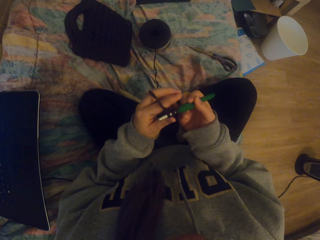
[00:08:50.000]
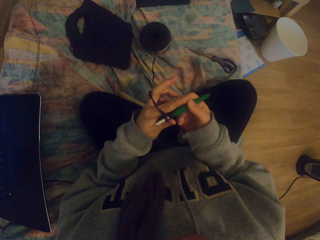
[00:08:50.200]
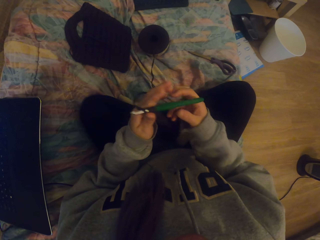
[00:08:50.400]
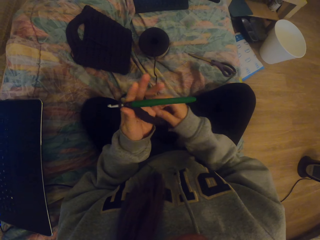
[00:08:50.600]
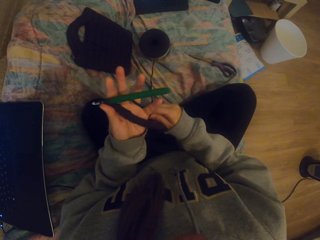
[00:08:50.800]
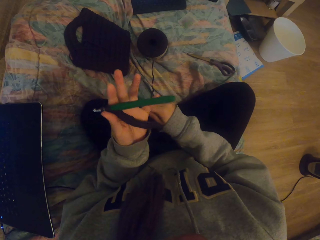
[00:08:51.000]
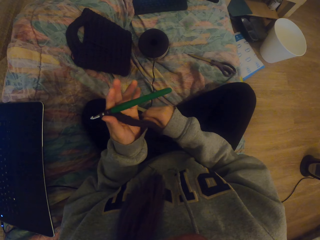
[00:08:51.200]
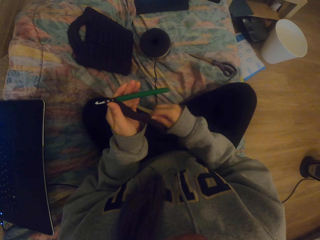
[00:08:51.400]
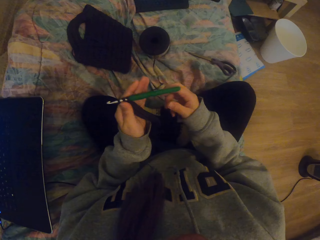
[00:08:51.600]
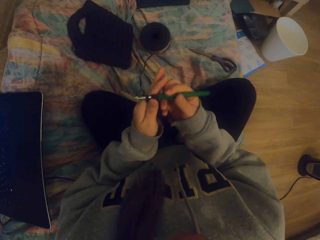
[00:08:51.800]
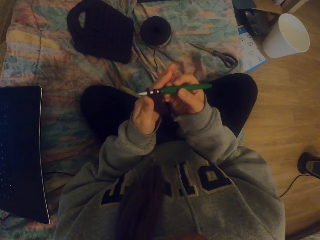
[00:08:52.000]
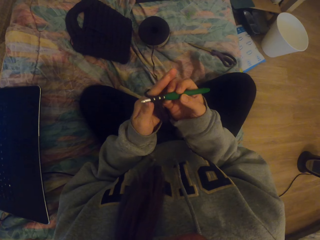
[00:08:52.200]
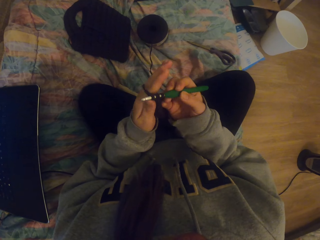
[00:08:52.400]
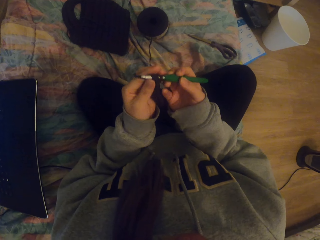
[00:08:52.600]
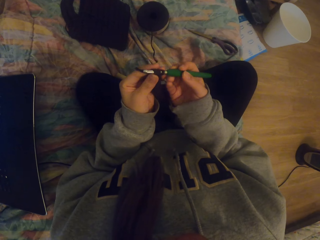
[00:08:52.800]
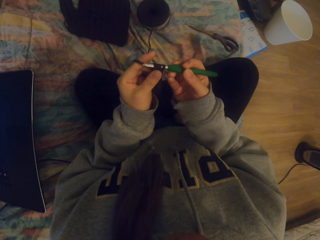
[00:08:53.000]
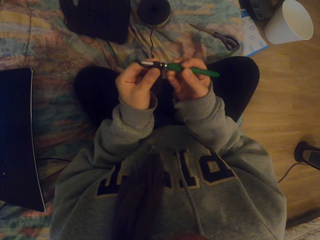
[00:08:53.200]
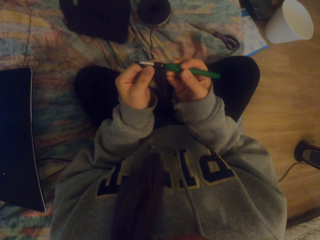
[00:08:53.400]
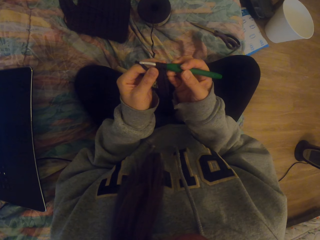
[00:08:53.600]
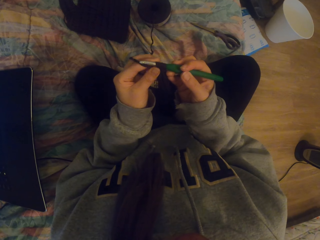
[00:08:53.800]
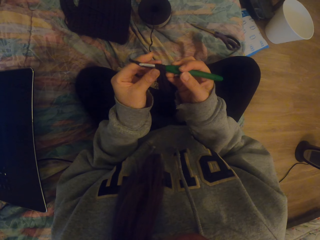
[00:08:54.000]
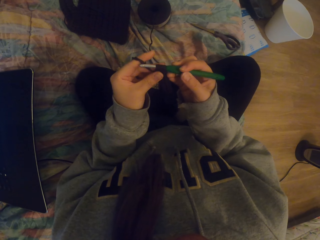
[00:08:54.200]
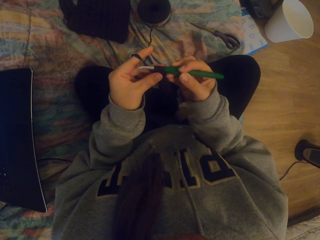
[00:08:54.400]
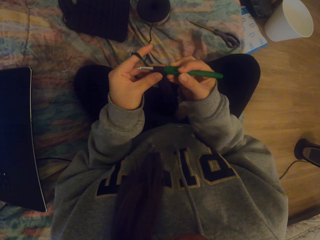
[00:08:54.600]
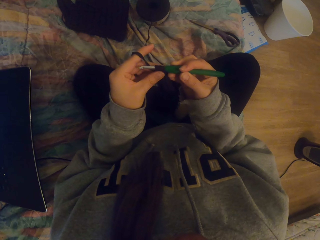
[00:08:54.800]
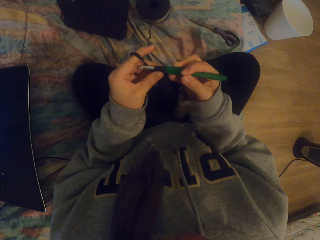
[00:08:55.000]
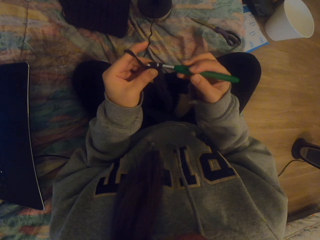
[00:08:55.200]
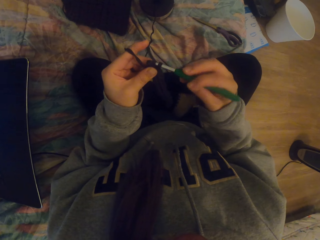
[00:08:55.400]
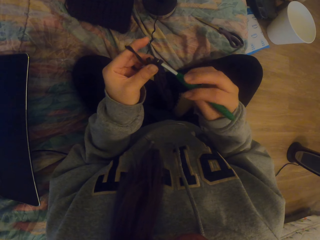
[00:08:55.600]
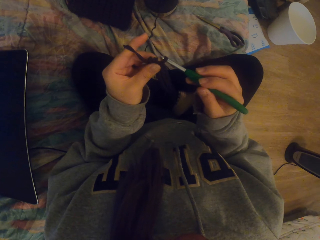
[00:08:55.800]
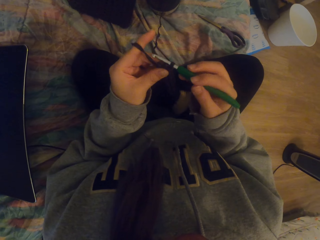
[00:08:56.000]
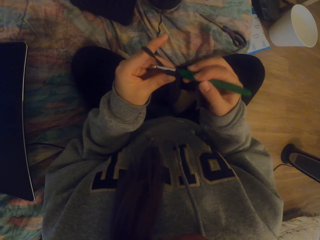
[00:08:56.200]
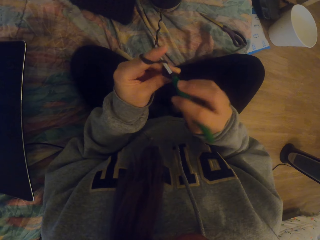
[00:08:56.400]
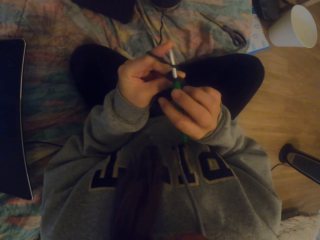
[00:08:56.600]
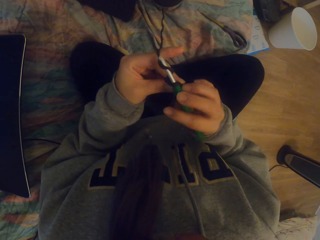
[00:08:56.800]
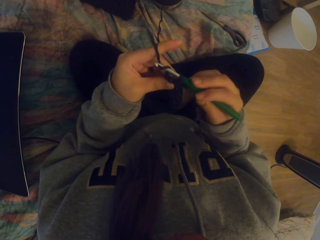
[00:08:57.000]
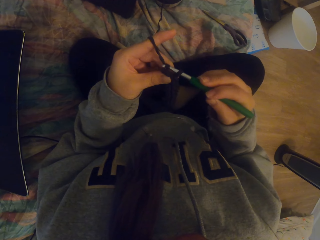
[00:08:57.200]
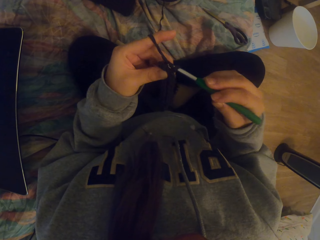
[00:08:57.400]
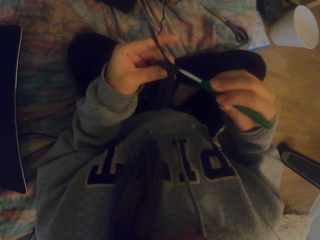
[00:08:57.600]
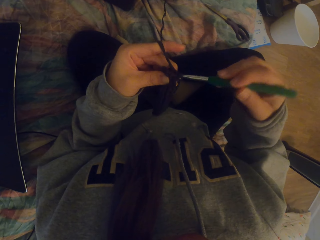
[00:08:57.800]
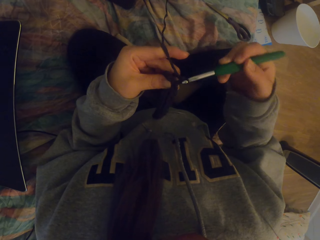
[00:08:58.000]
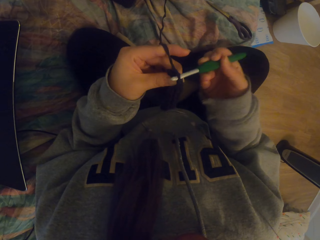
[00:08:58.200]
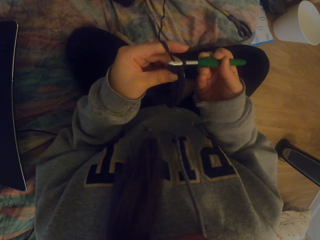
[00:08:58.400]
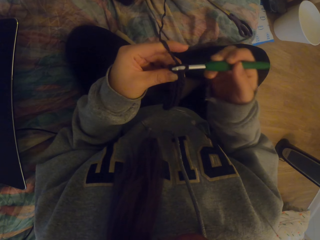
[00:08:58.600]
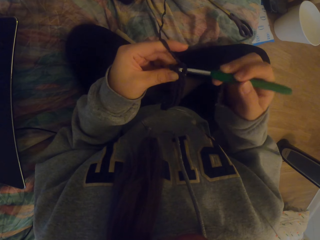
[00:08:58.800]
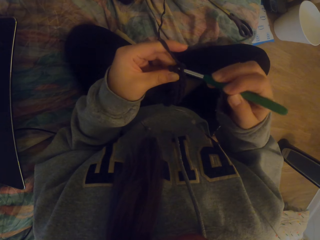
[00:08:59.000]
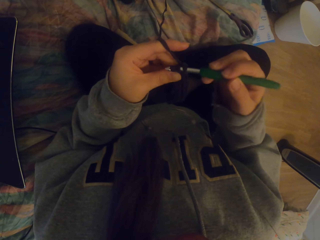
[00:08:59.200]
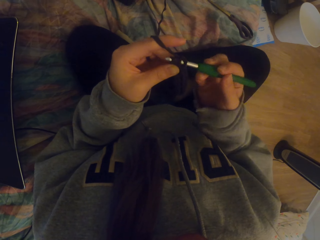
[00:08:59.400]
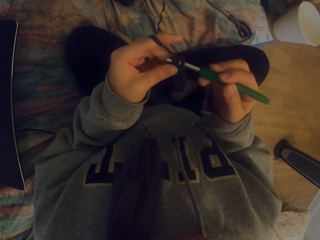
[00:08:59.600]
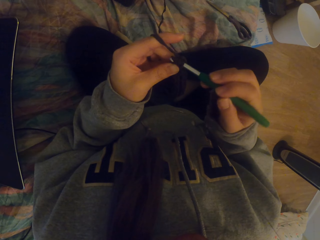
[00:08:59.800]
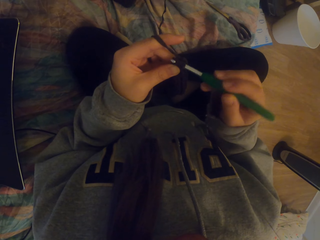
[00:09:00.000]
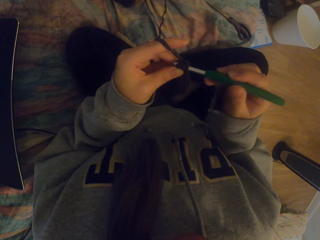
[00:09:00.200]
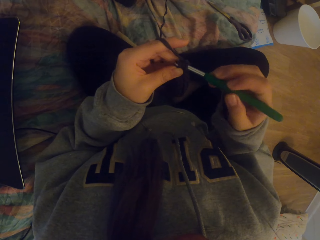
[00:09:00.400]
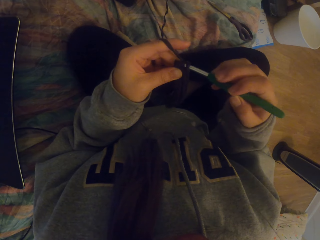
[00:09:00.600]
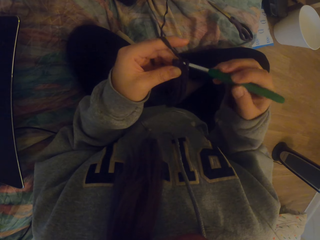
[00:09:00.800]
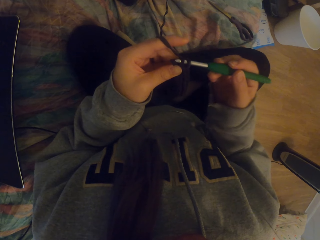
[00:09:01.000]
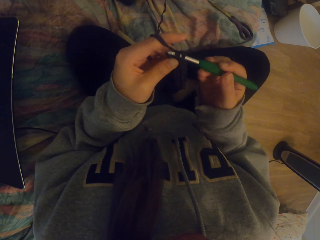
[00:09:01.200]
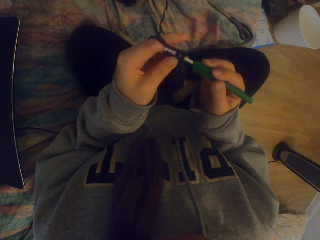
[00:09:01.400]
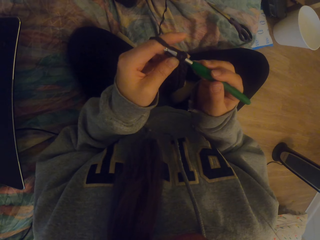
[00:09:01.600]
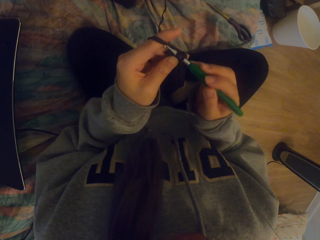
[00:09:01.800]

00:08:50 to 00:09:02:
The camera wearer tightens the crocheting yarn with the right hand. They hold a crochet hook with the right hand. They knit using both hands. They adjust the cloth and crochet the cloth.

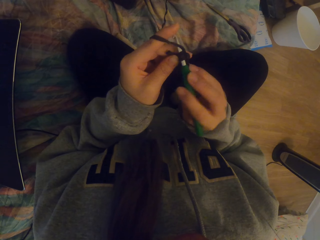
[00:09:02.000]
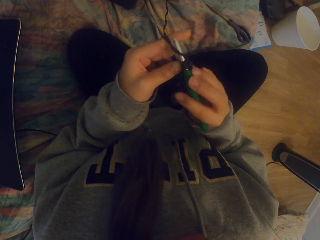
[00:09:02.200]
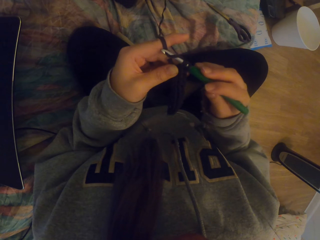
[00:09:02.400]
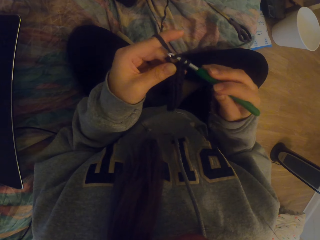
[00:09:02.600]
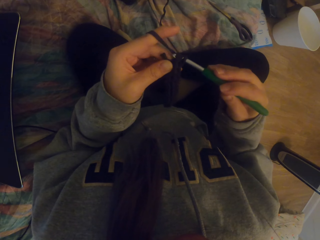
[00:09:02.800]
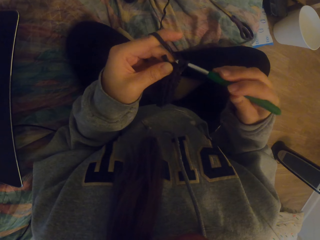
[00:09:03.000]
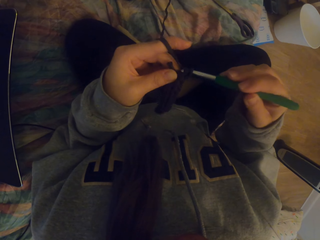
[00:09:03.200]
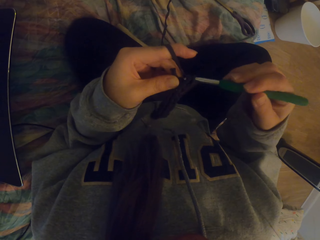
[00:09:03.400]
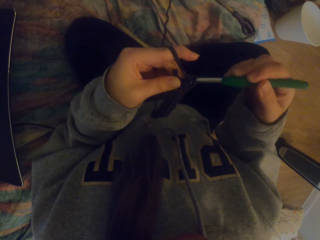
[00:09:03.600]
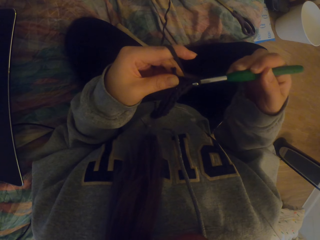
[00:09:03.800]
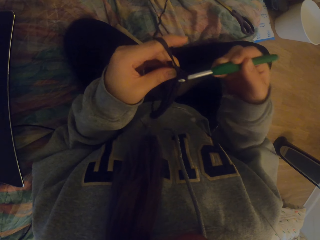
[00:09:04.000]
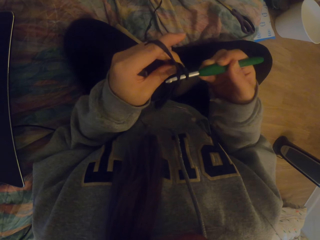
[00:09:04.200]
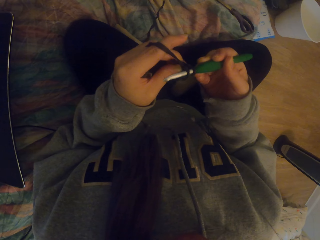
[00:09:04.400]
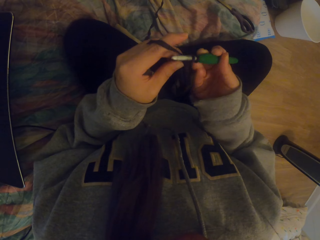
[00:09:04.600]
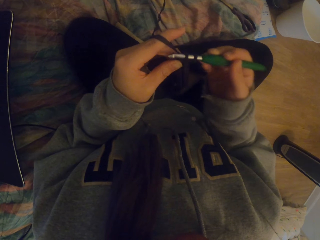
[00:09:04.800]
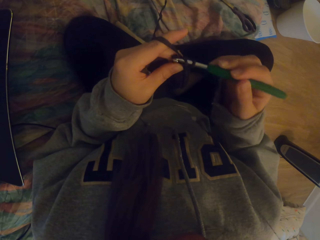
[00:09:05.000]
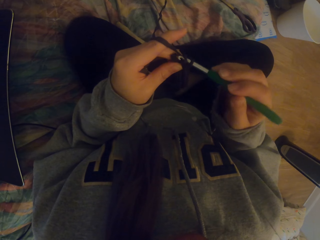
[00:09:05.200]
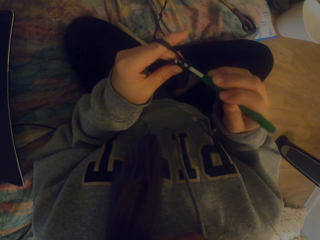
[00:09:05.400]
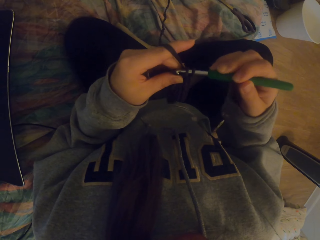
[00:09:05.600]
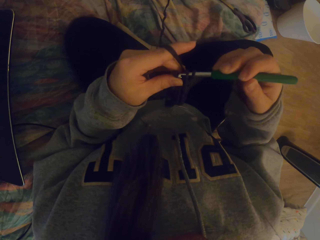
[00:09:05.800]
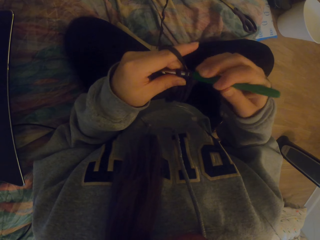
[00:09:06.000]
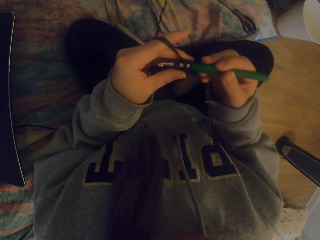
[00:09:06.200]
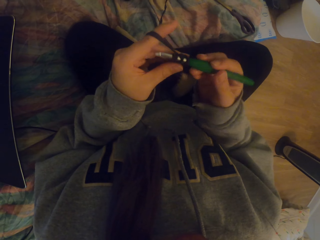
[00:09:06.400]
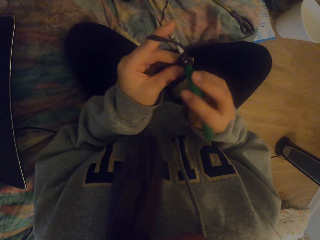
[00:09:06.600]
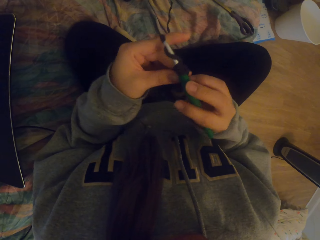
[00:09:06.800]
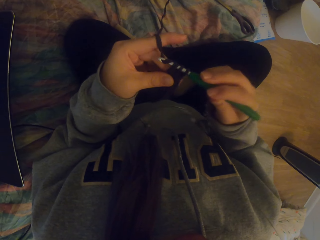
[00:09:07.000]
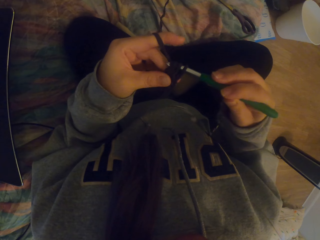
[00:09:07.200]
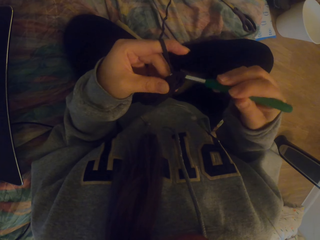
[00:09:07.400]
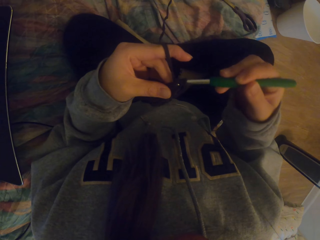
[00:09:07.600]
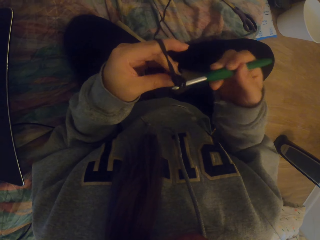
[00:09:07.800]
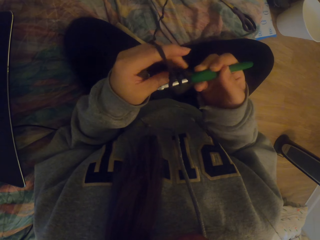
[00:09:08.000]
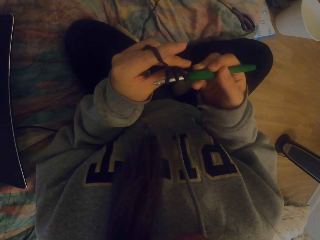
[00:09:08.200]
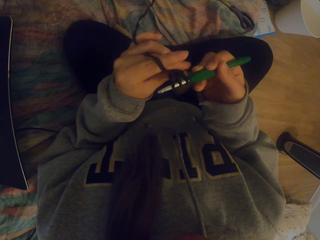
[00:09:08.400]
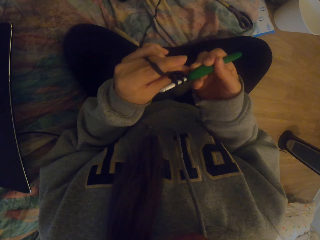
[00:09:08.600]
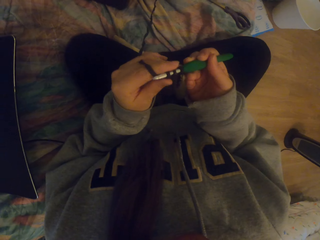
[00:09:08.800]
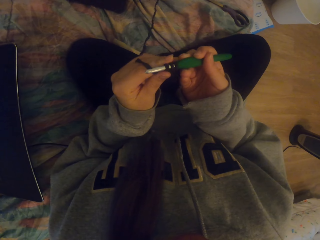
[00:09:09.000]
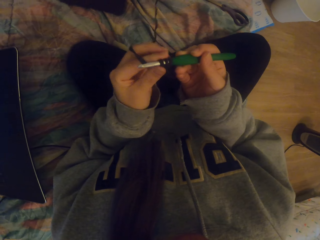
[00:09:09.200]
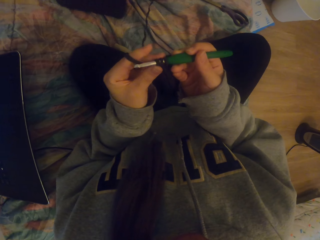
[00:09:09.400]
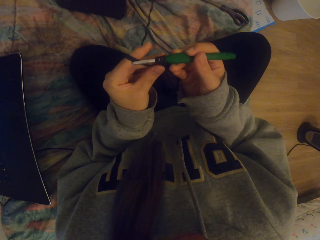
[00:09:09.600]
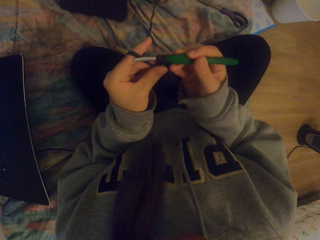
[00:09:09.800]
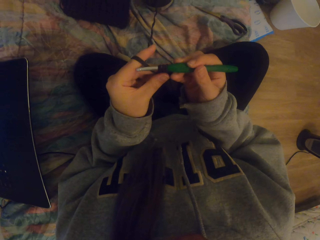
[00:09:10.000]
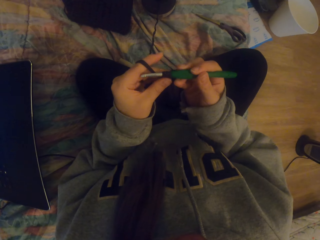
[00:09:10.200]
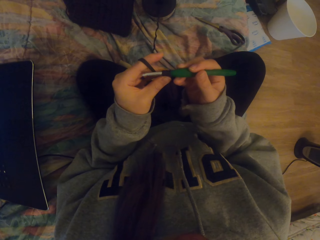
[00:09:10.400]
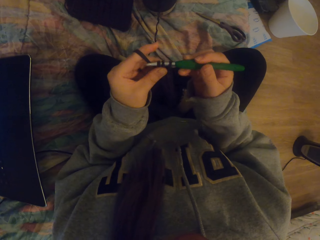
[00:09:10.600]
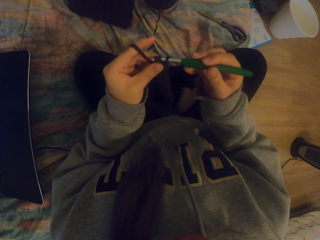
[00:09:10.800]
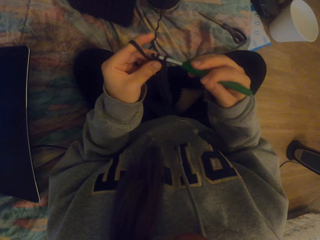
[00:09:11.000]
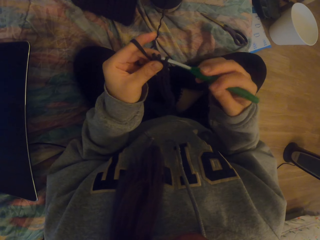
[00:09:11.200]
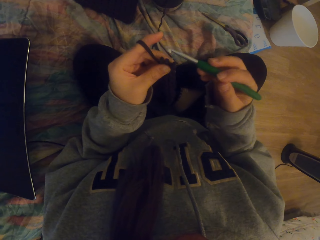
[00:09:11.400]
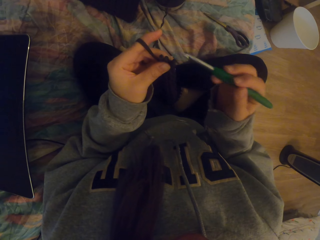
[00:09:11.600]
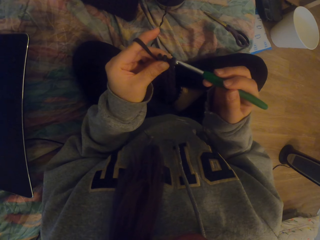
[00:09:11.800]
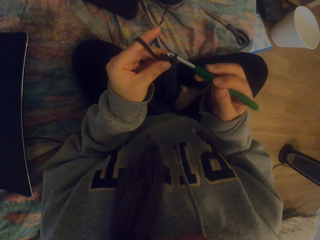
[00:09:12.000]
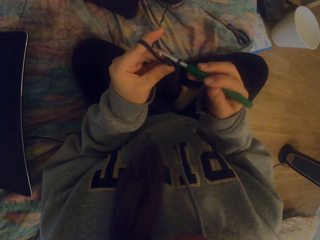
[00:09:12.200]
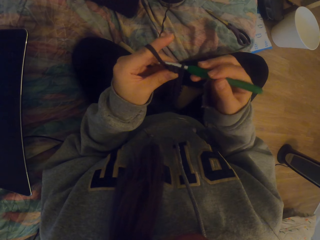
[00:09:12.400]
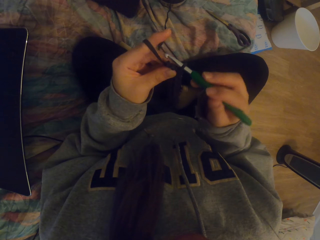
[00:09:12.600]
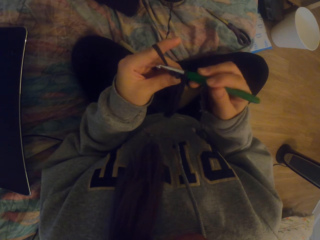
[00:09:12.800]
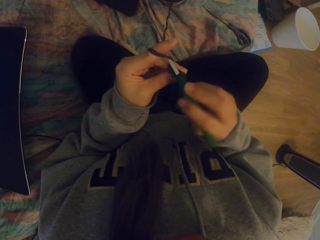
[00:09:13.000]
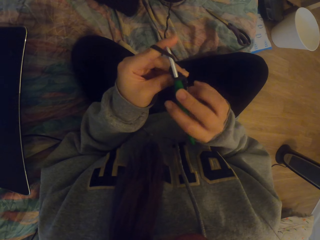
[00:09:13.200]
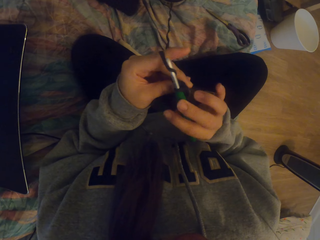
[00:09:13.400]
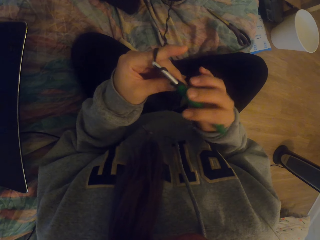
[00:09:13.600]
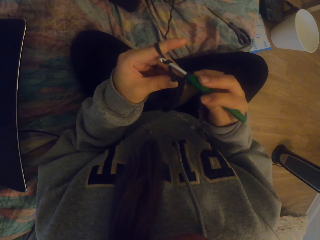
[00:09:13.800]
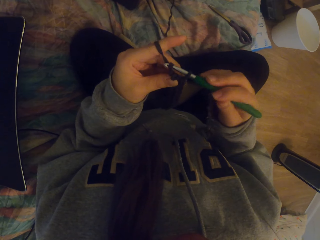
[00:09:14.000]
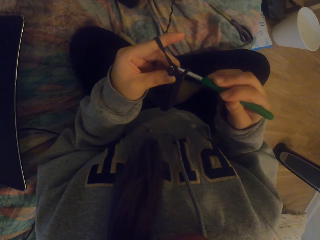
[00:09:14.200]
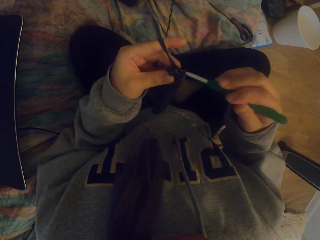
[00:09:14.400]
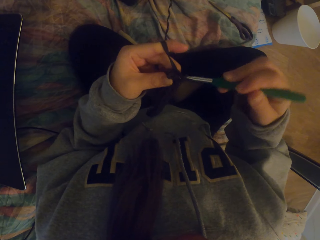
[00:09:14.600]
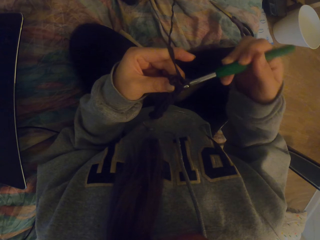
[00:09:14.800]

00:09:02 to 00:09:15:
The camera wearer adjusts the cloth and crochets the cloth.
